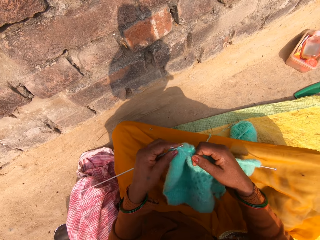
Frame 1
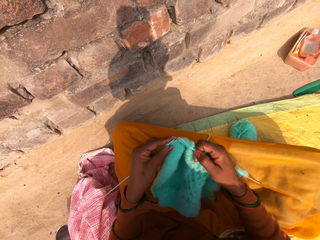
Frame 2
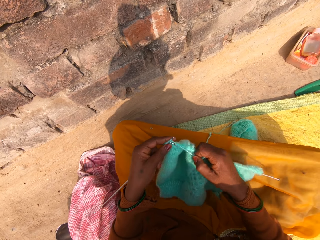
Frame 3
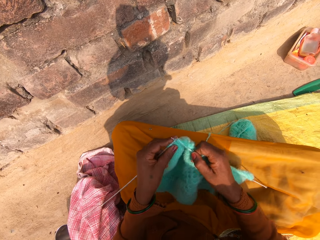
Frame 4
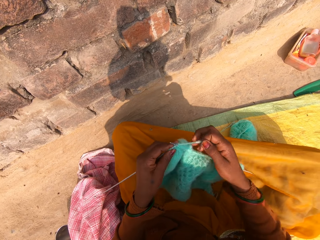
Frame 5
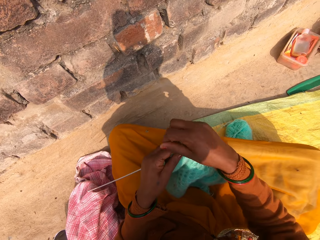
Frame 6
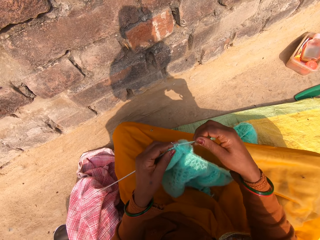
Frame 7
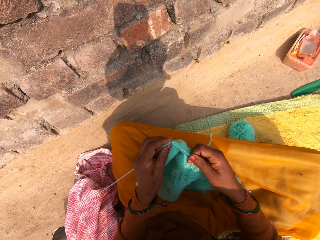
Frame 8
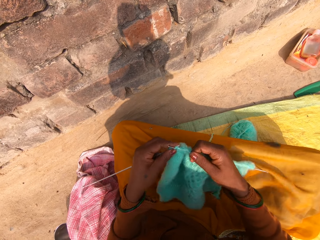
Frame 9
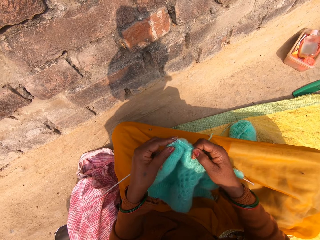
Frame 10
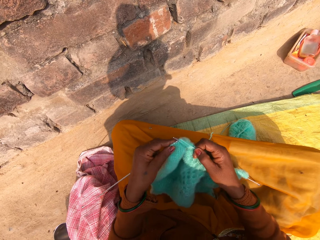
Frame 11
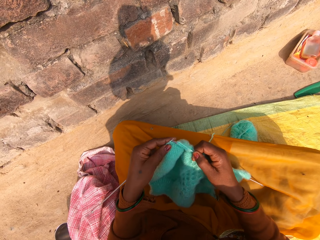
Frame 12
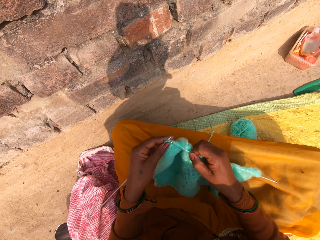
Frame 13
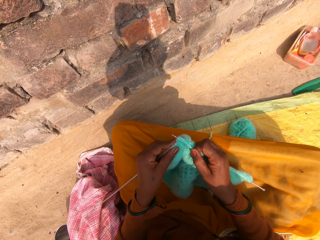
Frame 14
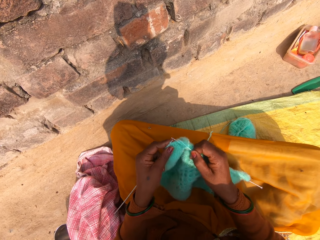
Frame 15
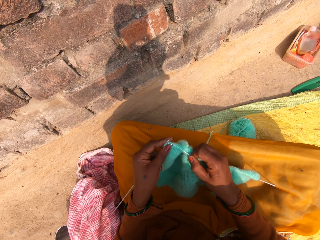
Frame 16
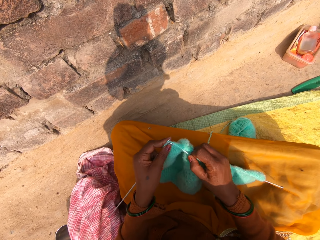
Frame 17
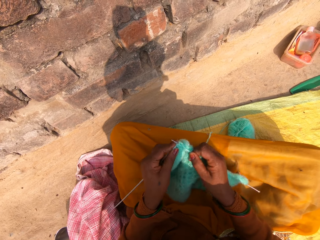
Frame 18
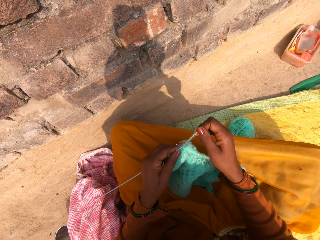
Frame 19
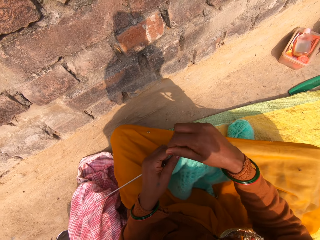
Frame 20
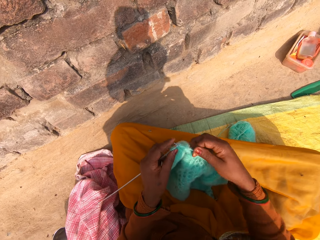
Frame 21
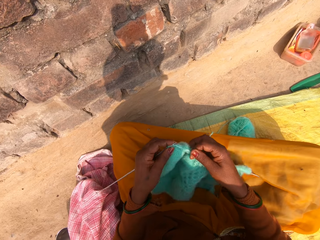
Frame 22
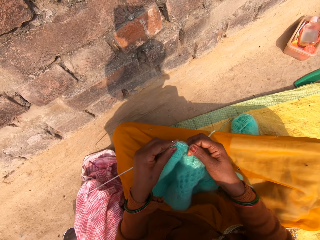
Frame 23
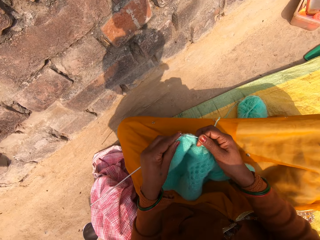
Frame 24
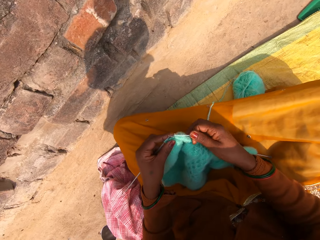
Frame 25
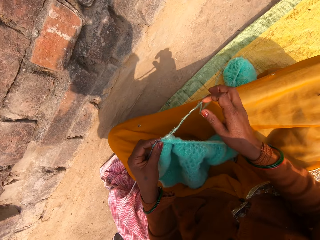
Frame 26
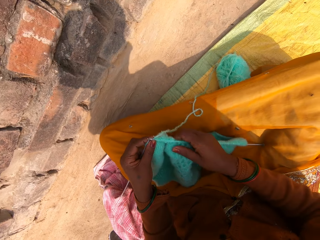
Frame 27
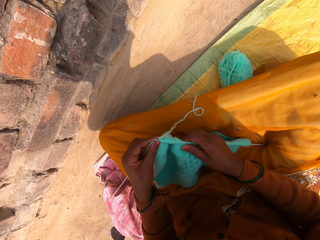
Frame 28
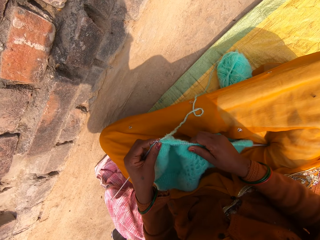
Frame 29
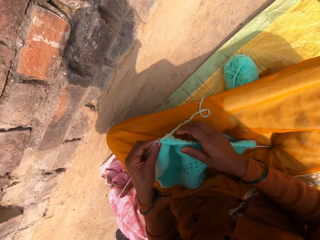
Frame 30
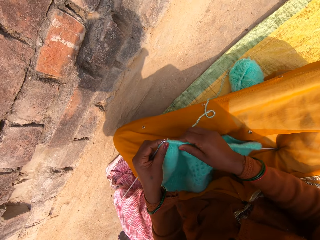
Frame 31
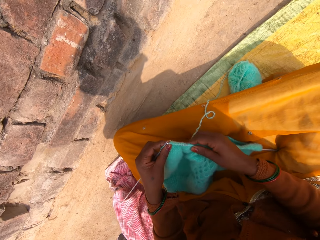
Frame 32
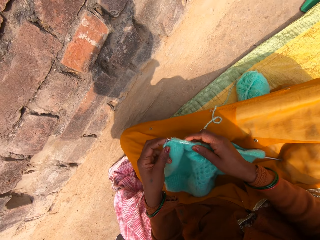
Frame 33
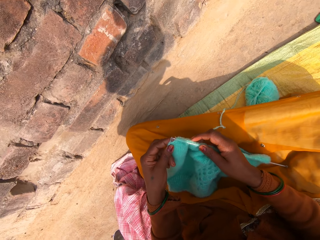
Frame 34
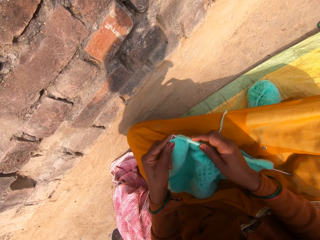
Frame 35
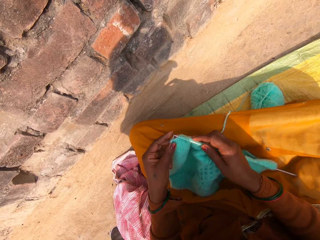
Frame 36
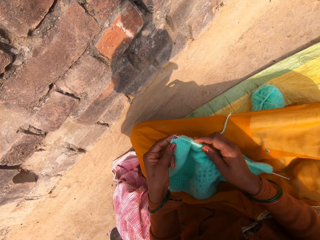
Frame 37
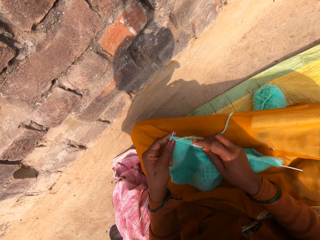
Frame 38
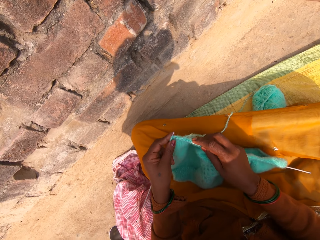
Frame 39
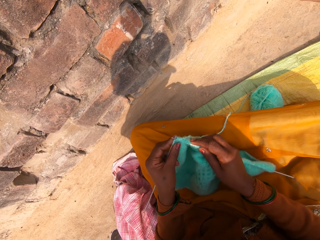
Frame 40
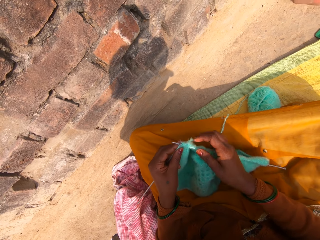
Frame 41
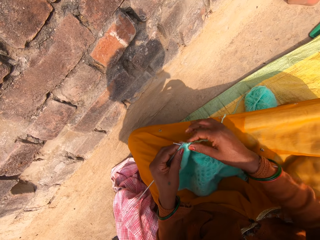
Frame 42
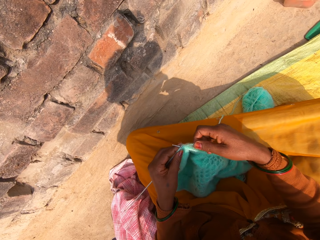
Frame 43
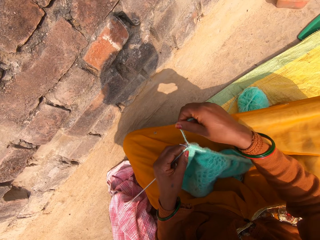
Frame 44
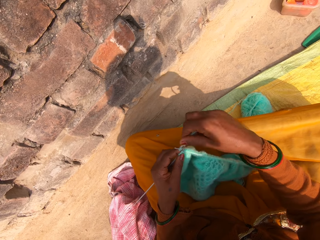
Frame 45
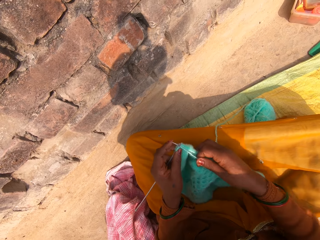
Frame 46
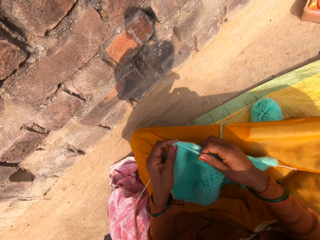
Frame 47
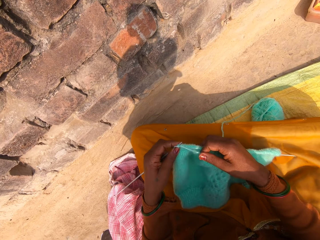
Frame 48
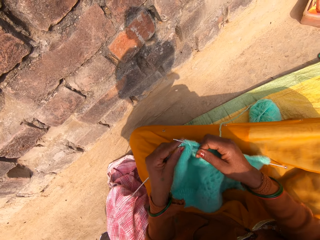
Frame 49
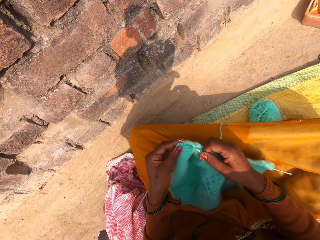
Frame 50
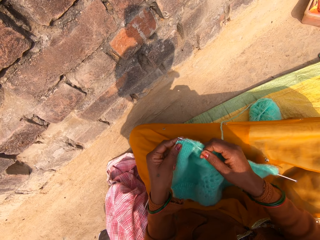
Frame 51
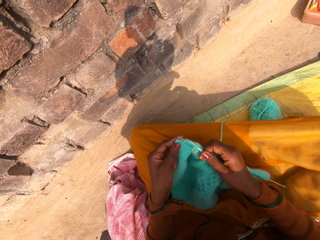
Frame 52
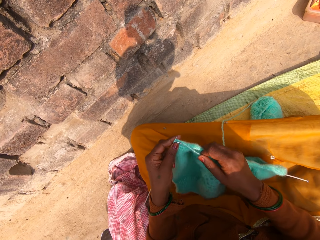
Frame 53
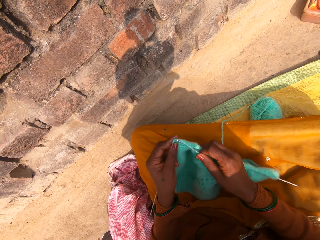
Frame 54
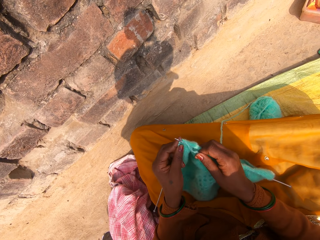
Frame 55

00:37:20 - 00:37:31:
The camera wearer knits a fabric. She hooks a knitting thread with a single point knitting needle and rolls the knitting thread on the single point knitting needle. She knits the fabric, hooks the knitting thread with the single point knitting needle, rolls the knitting thread on the single point knitting needle, and knits the fabric. She adjusts the knitted wool on the knitting pin with her right hand. She holds the fabric. She hooks the knitting thread with the single point knitting needle. She continues knitting with the wool and the knitting pins. She rolls the knitting thread on the single point knitting needle.

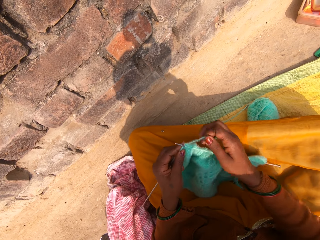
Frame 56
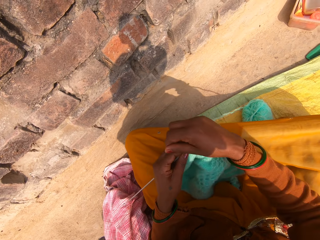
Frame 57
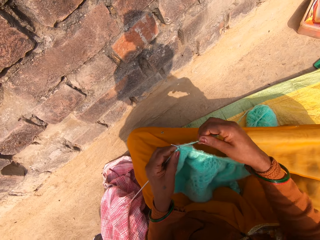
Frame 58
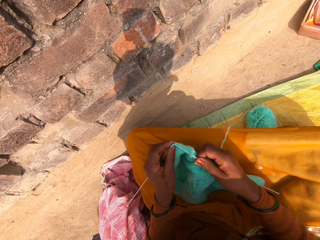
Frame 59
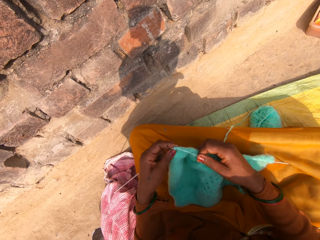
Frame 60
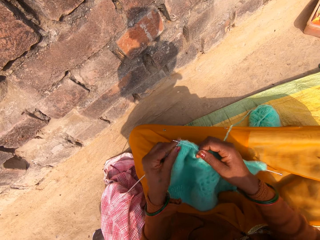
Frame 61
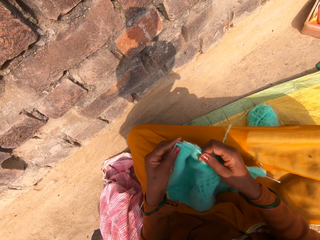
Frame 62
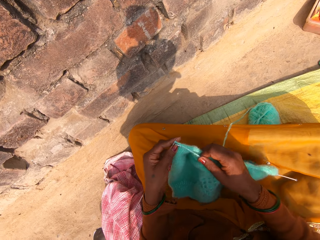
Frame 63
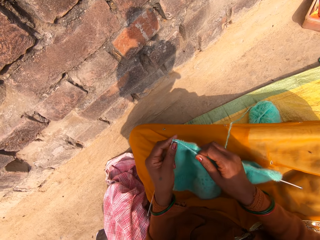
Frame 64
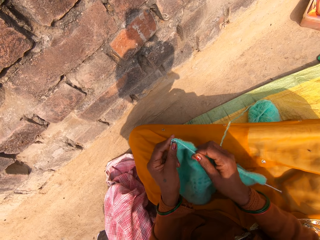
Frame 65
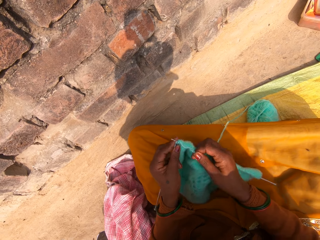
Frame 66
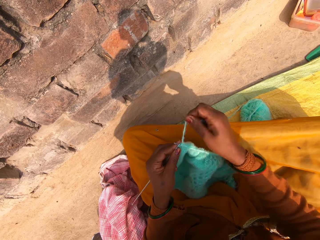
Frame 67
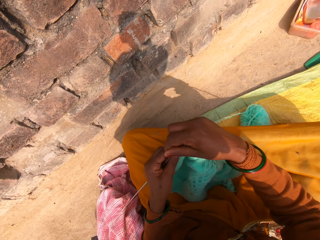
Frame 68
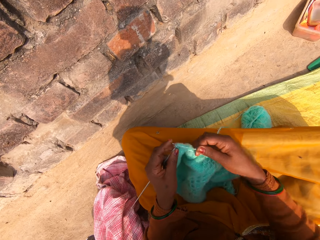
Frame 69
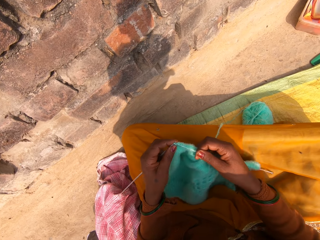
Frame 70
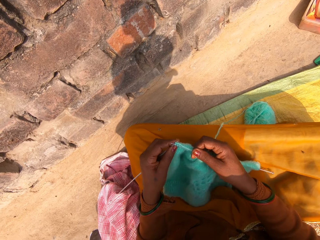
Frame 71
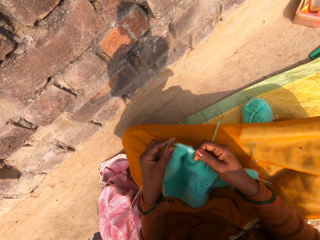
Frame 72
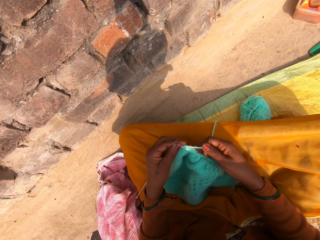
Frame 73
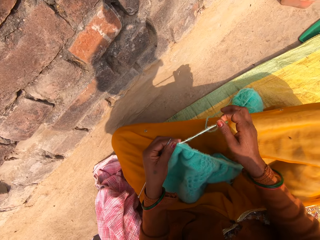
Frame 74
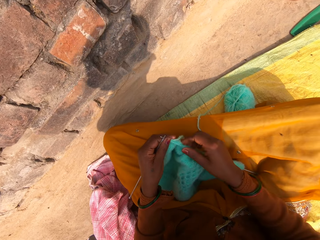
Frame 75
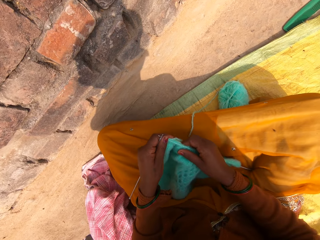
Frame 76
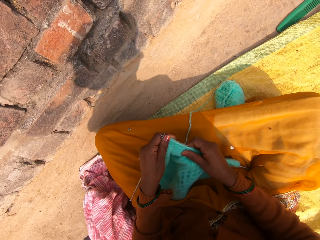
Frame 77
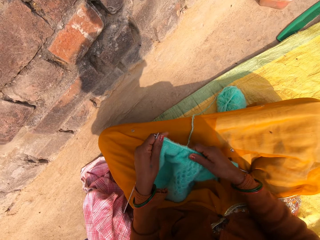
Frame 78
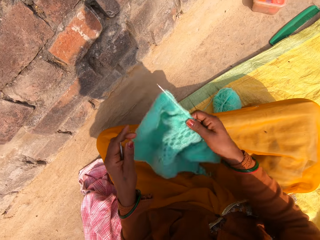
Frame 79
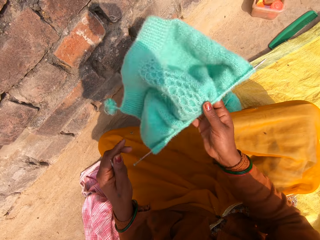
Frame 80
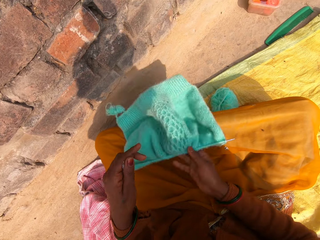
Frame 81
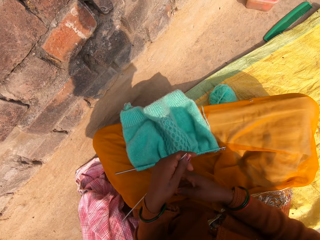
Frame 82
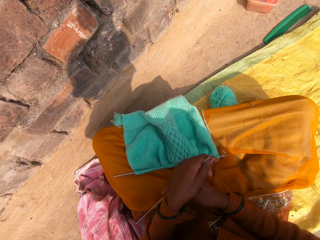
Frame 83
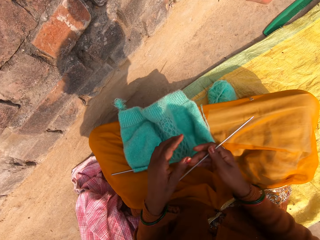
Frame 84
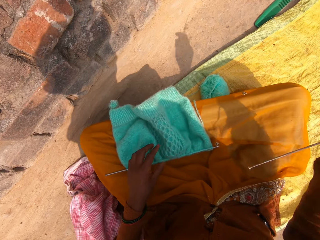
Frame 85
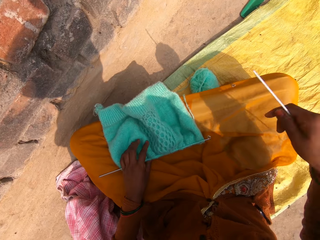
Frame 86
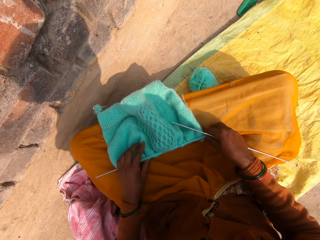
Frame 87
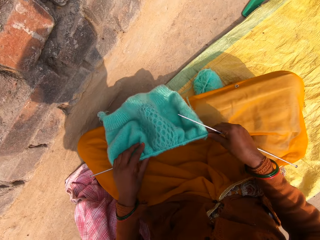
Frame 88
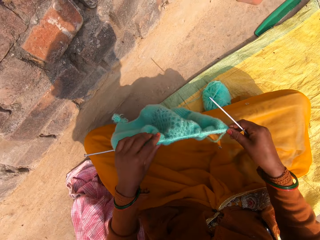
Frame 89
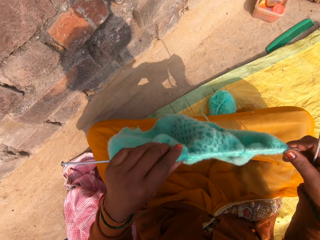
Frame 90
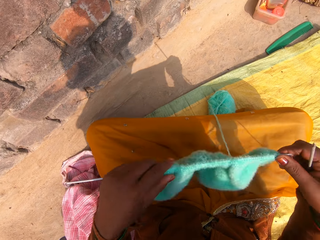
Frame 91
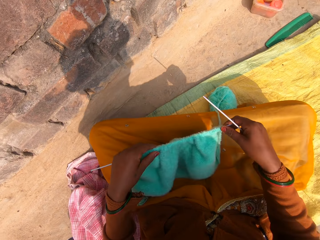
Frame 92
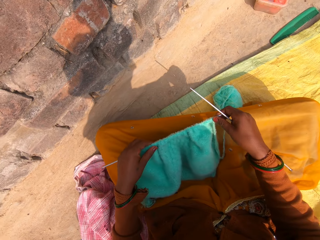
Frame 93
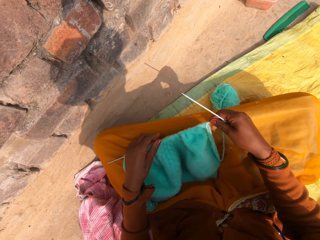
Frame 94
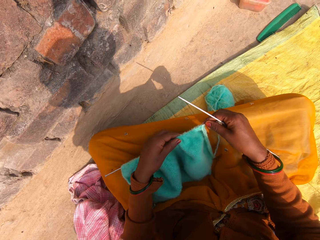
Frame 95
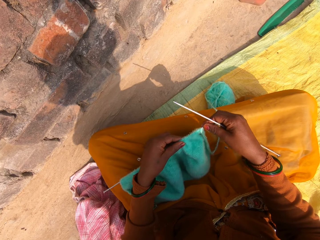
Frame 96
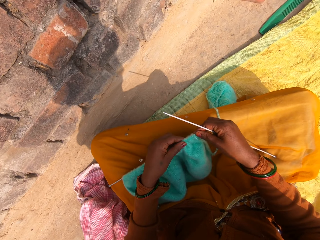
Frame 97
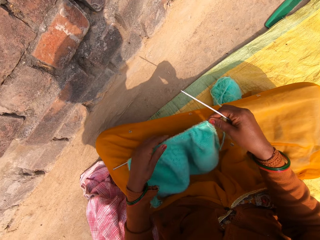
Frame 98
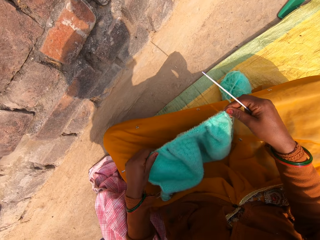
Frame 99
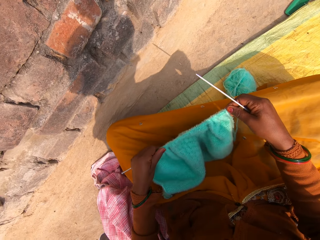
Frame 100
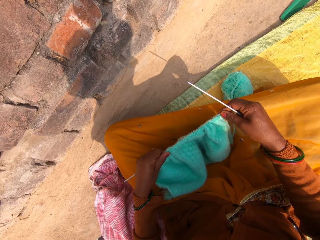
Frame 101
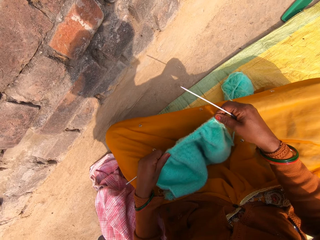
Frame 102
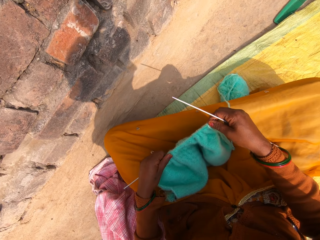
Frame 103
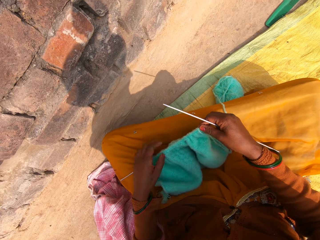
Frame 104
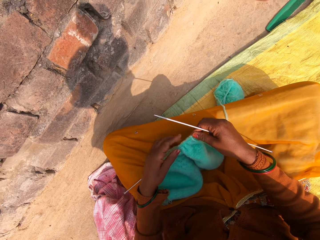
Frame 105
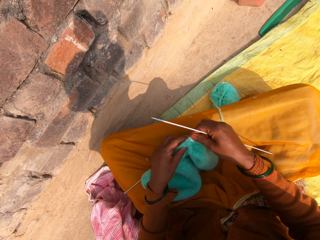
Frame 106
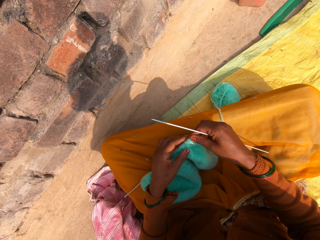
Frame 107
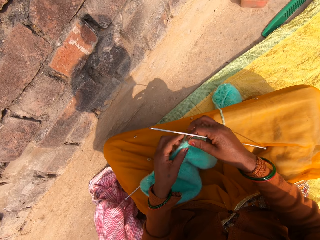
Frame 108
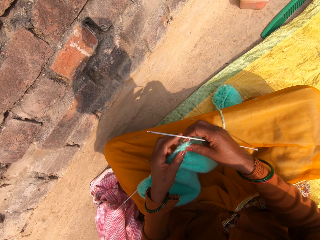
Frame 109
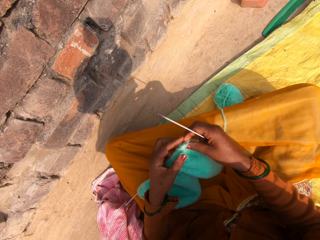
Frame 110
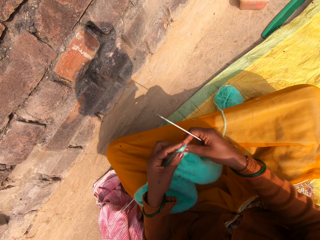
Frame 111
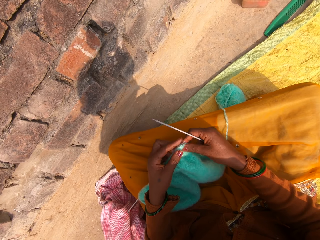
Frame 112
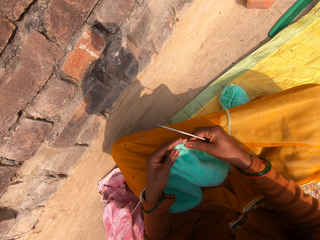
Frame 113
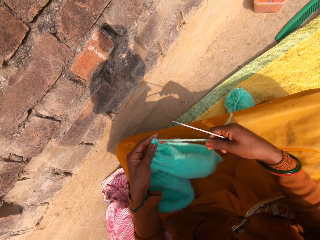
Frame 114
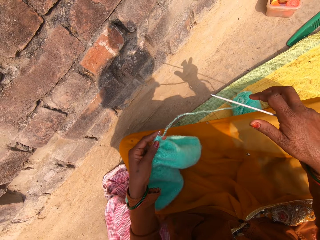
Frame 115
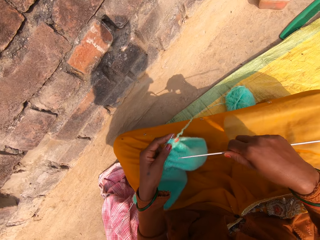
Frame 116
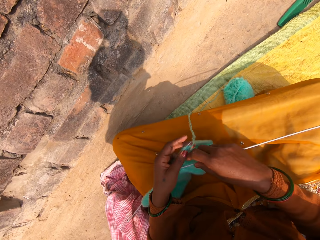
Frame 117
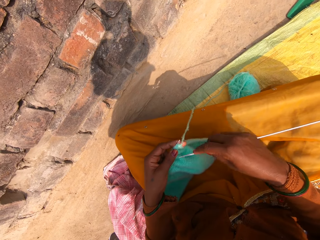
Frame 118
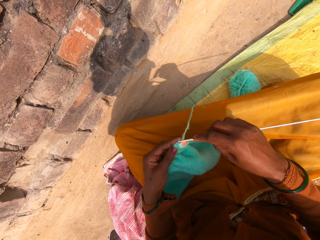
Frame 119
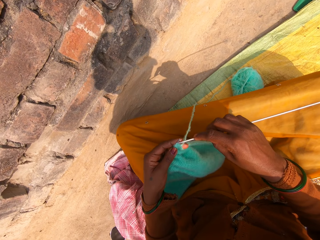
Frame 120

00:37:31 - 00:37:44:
The camera wearer hooks a knitting thread with a single point knitting needle, rolls the knitting thread on the single point knitting needle, and knits a fabric. She hooks the knitting thread with the single point knitting needle, rolls the knitting thread on the single point knitting needle, and knits the fabric. She adjusts the knitted wool on the knitting pin with her right hand. She turns the side of the knitted wool with her right hand. She drops the knitted wool on her lap. She transfers the knitting pin to her right hand. She lifts the knitting pins and the knitted wool with both hands. She holds the single point knitting needle. She drops the knitting pins and the knitted wool. She holds the fabric. She adjusts the knitted wool on the knitting pin with her left hand. She stretches the wool with her right hand.
